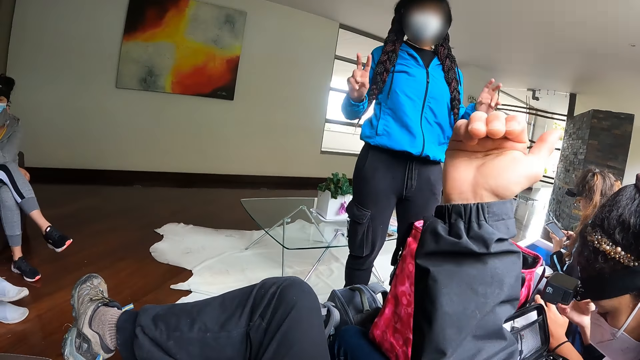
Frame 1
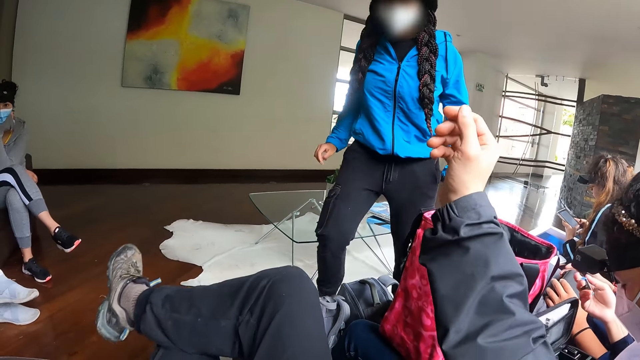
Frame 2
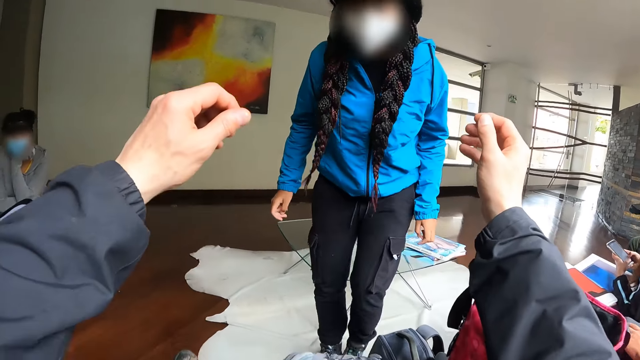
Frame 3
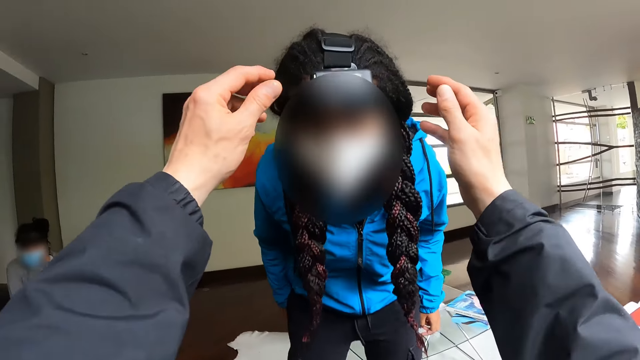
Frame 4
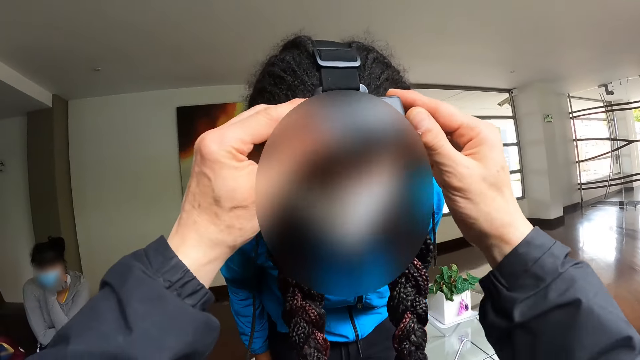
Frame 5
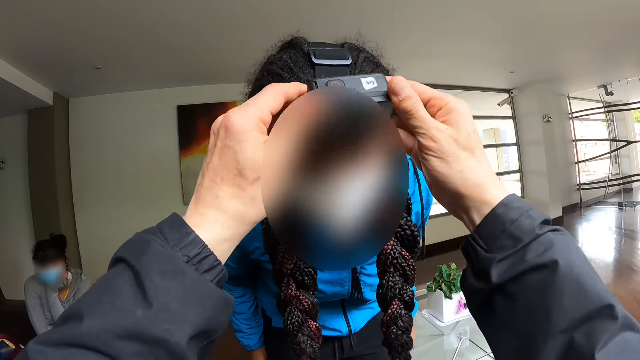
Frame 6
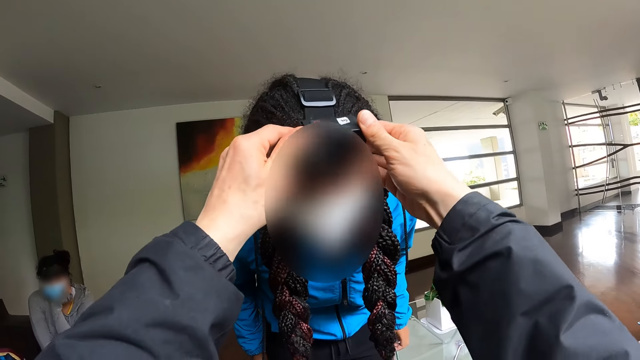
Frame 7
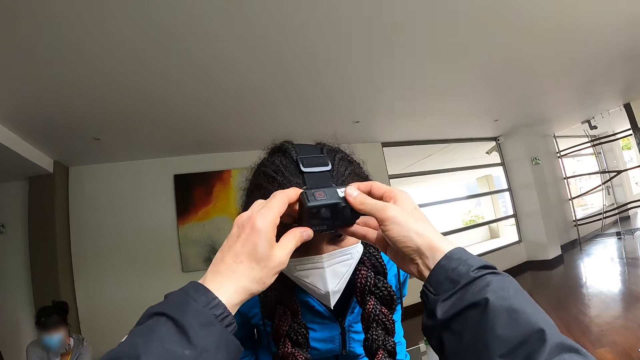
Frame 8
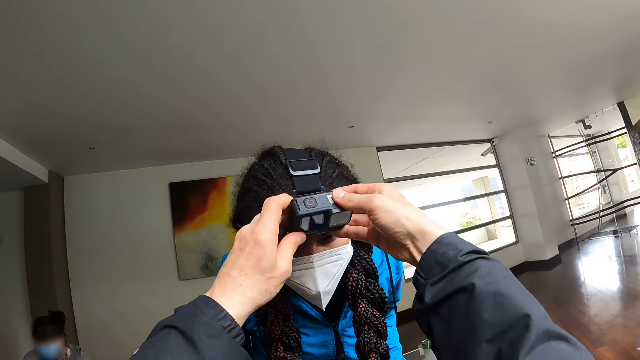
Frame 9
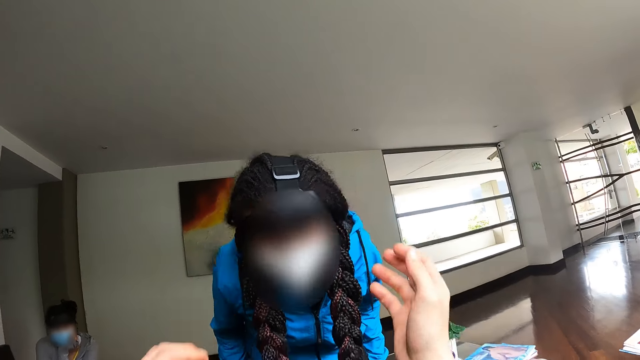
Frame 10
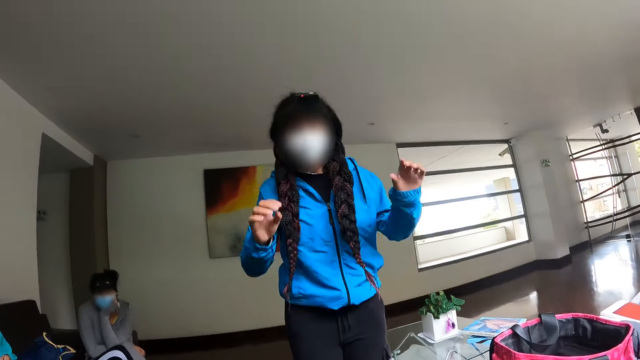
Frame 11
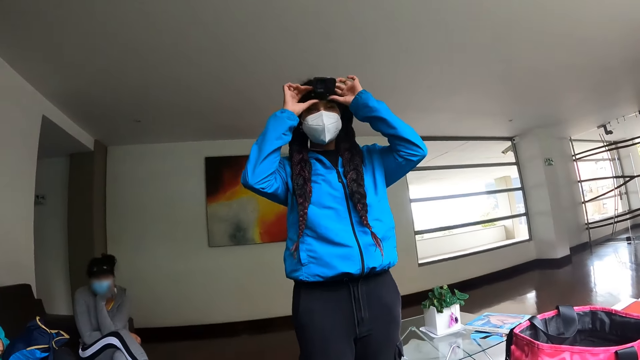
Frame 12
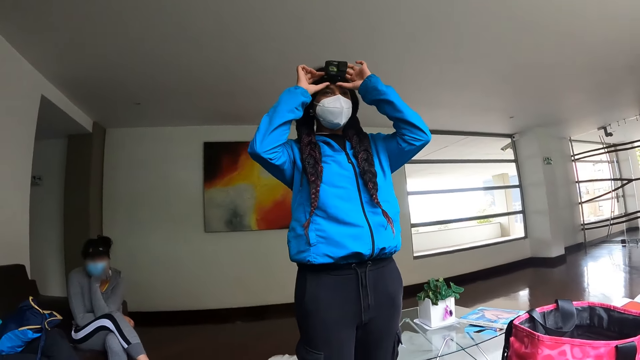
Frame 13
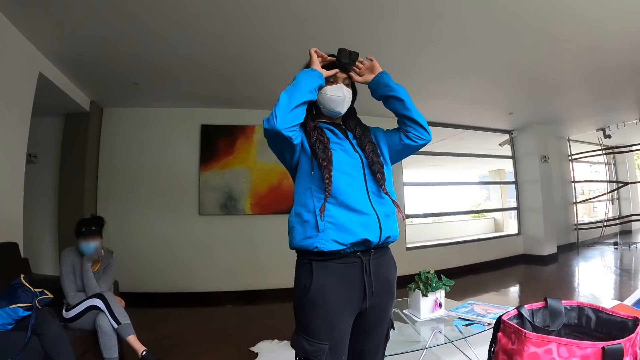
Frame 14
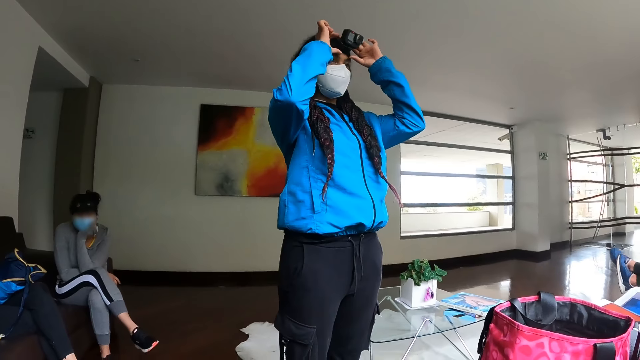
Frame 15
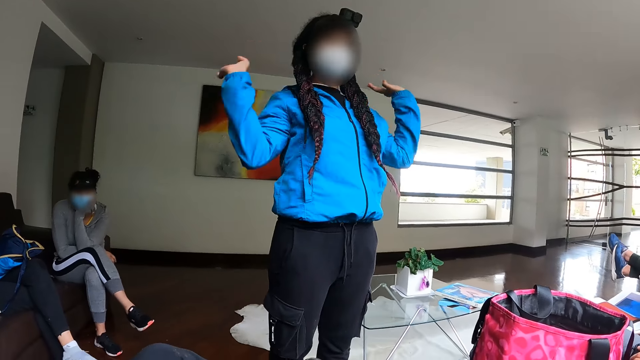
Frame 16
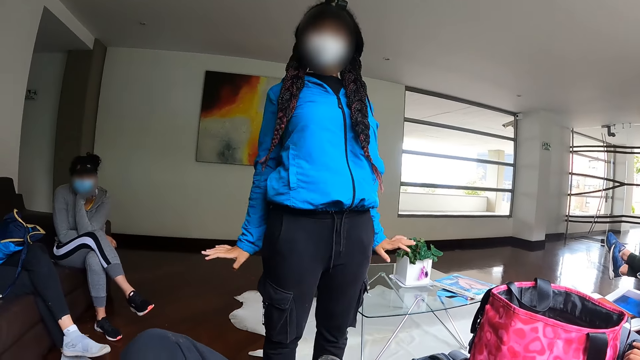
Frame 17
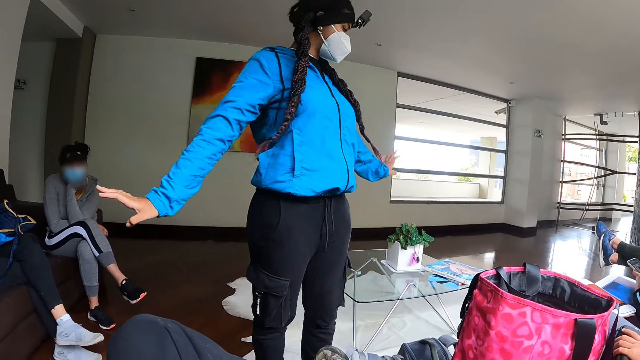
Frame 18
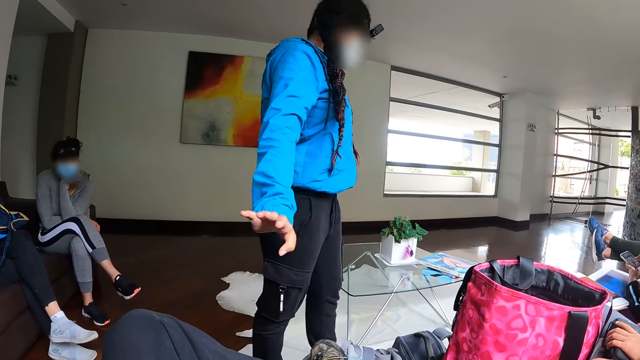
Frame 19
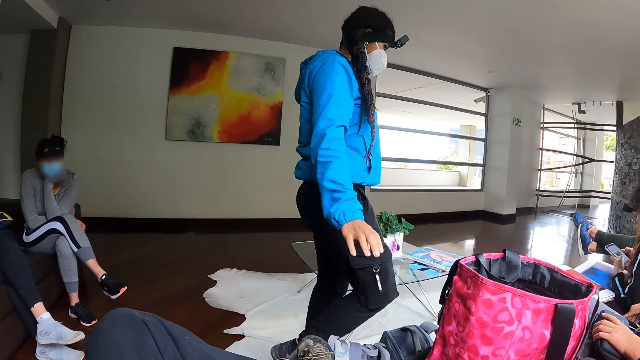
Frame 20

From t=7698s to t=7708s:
The camera wearer uses gestures. A woman moves towards the camera wearer. The camera wearer adjusts the camera on the head of the woman with his hands. The woman adjusts the camera on her head with her hands. The woman moves around.

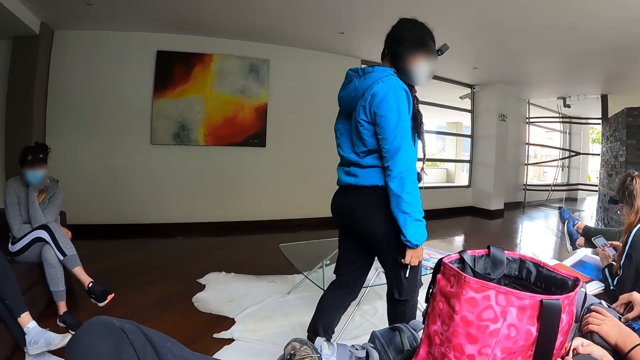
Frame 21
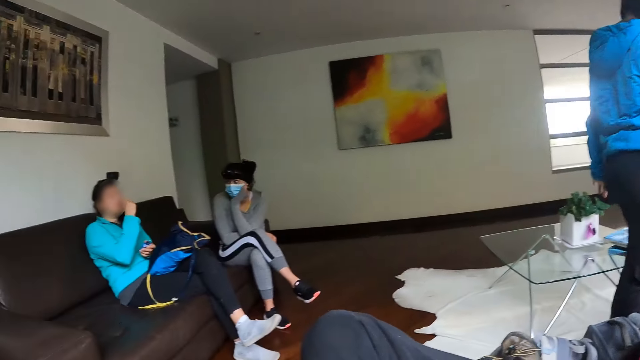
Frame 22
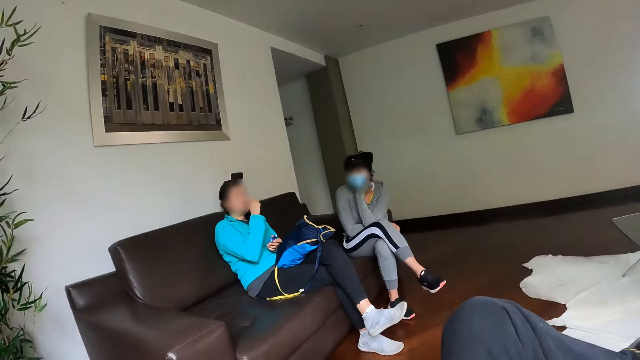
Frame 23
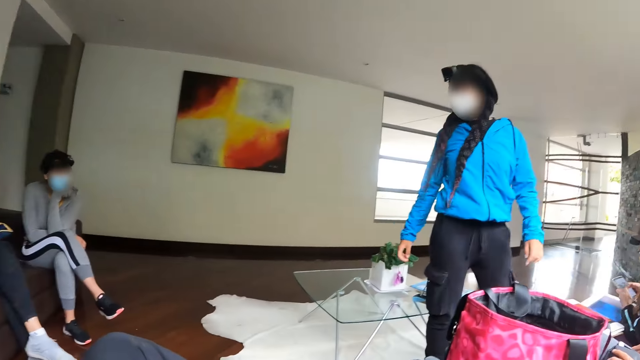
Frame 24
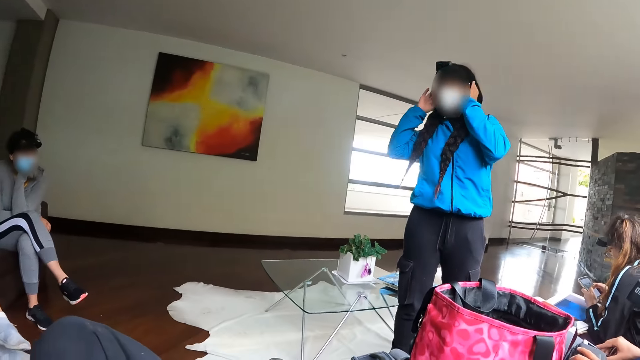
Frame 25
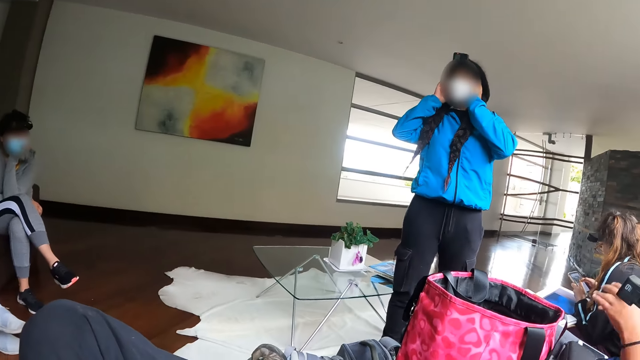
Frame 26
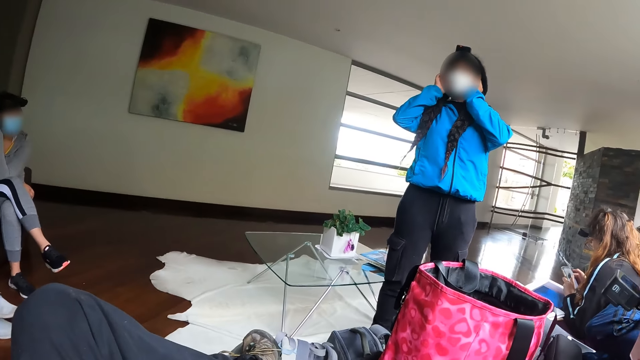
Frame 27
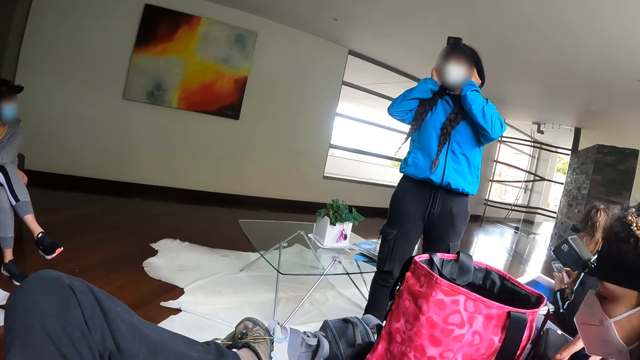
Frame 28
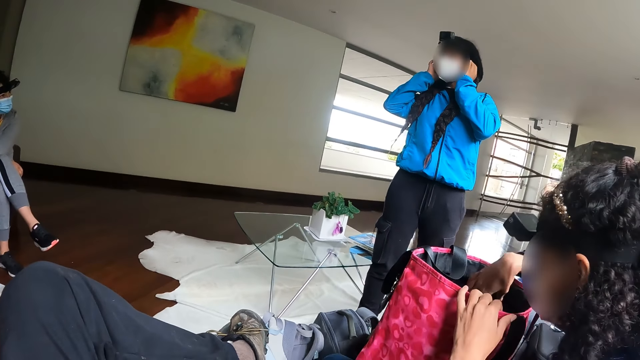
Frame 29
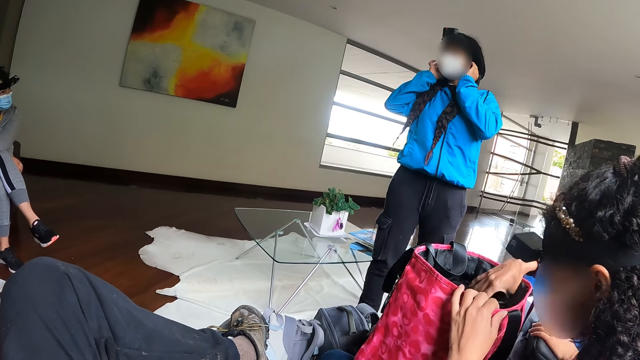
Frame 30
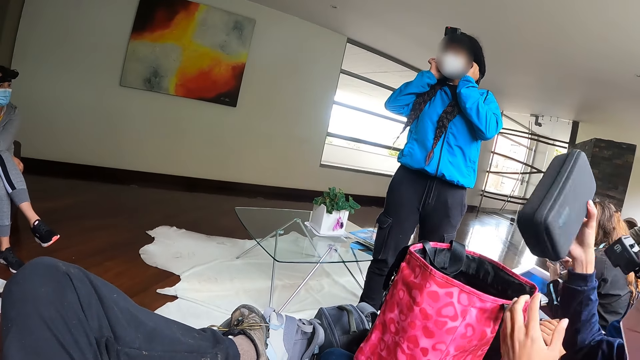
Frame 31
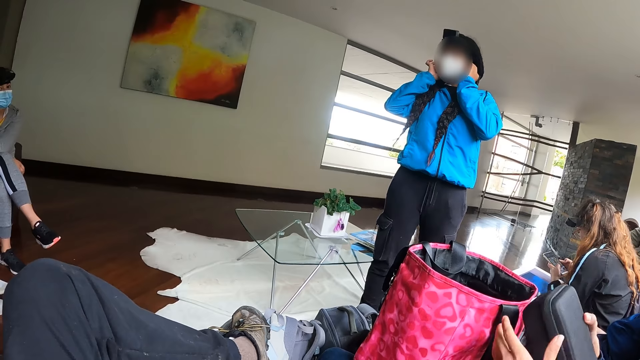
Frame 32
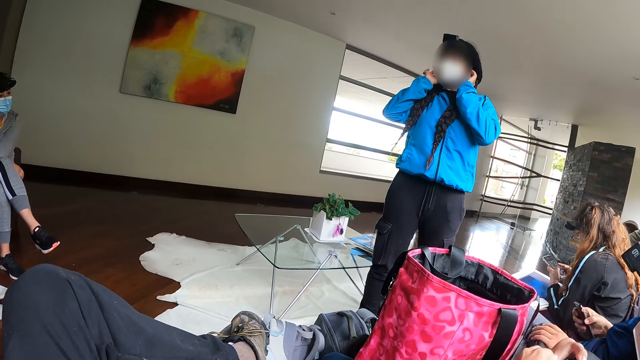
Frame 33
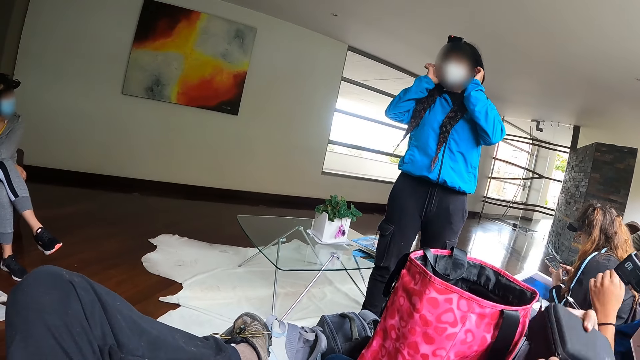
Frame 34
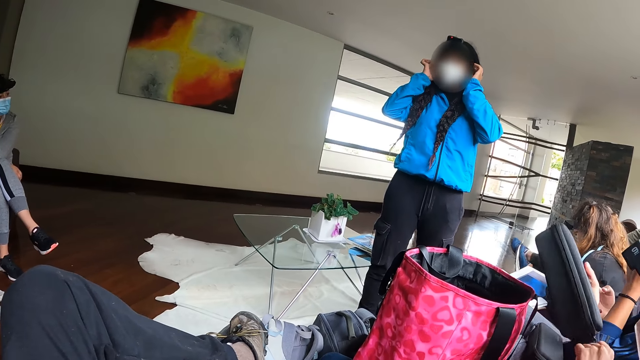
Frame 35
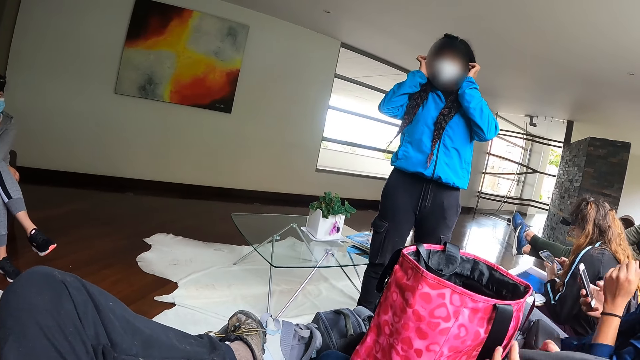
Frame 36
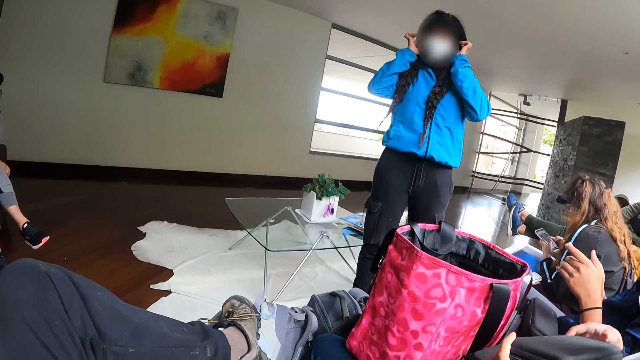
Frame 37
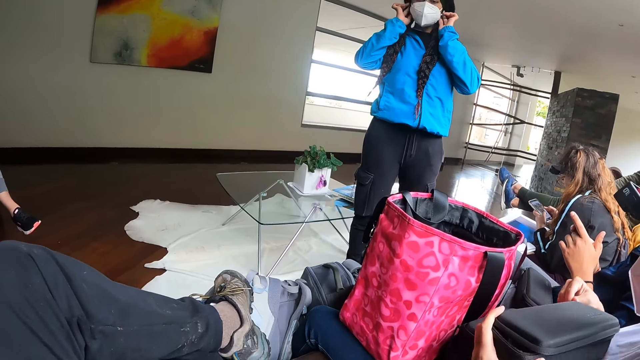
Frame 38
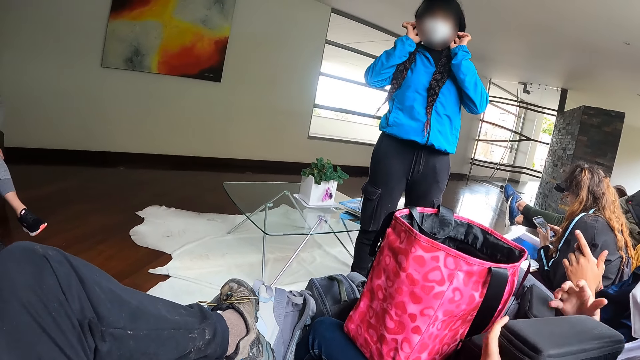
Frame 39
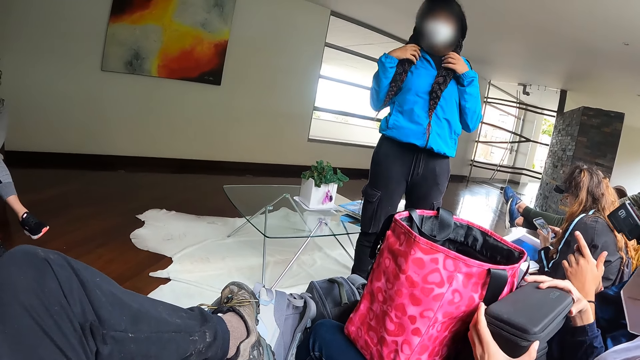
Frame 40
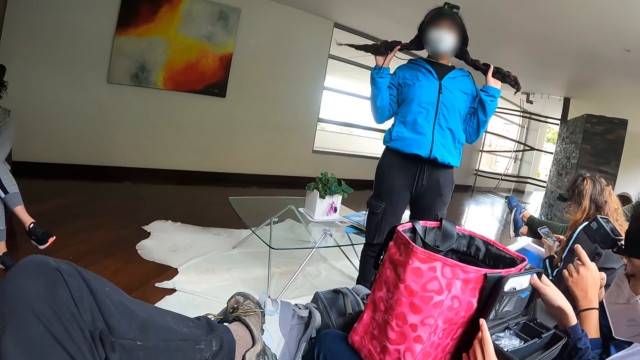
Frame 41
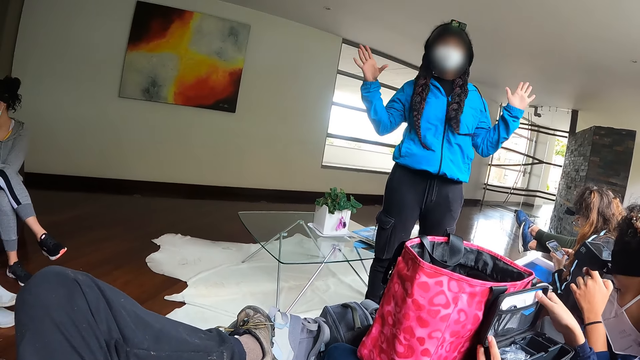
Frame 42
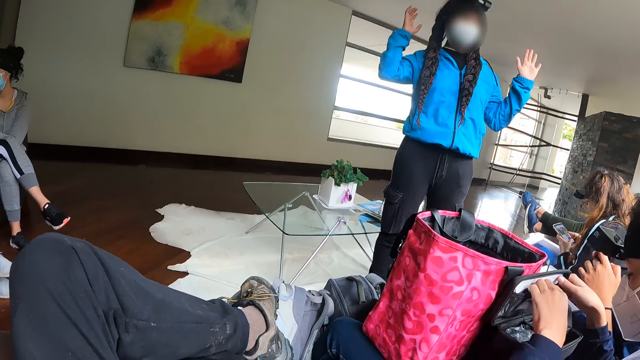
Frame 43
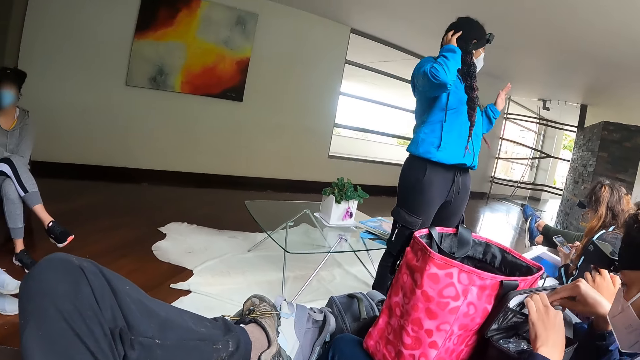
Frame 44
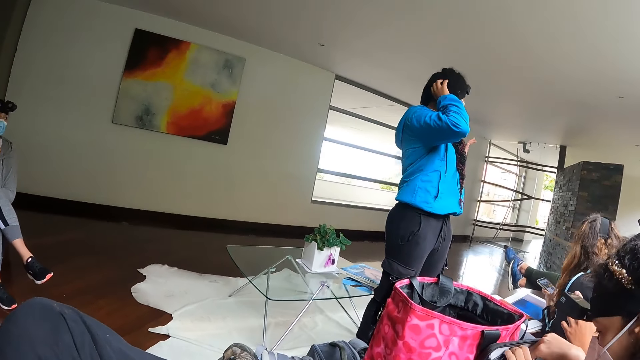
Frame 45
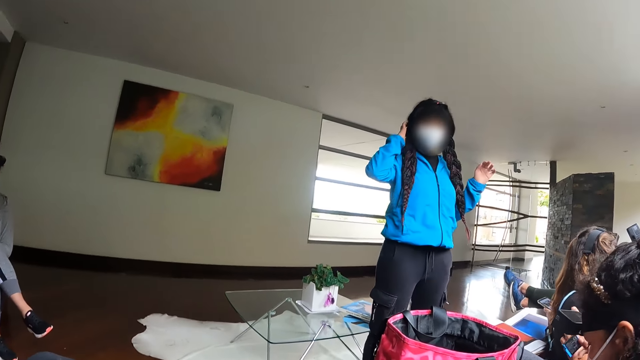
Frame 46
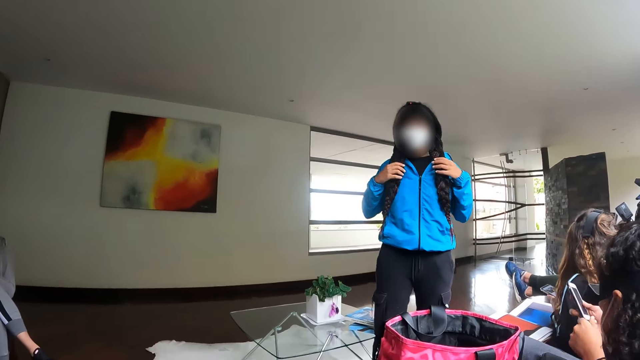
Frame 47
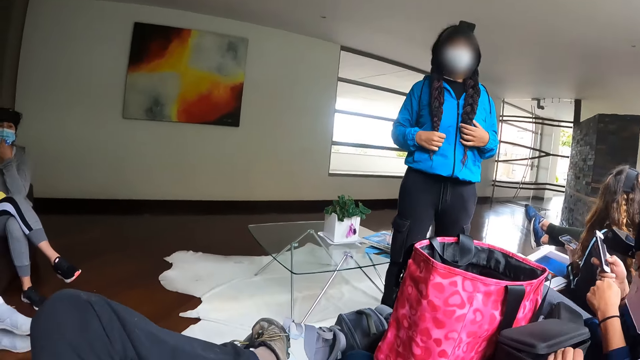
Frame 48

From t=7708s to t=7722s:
The camera wearer looks around. A woman touches the camera strap. Another woman removes a black box or case from the bag with her right hand. She unzips the black box with her left hand. The first woman touches the camera strap. The second woman unzips the black box with her right hand. She opens the cover of the black box with her hands, looks through the case, and removes a battery from the black box with her right hand. The first woman touches her hair. Another woman removes her facemask from her face with her left hand.
